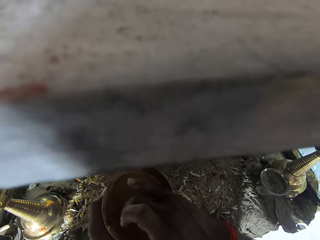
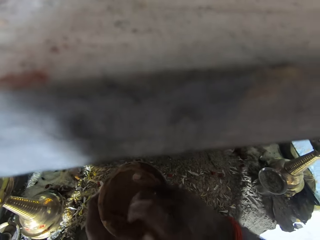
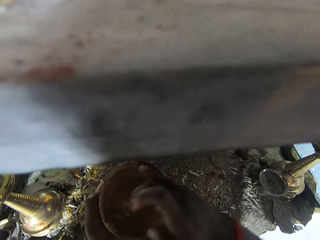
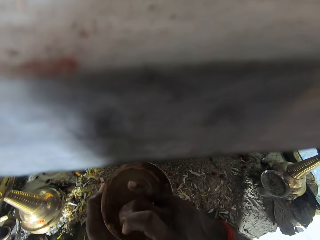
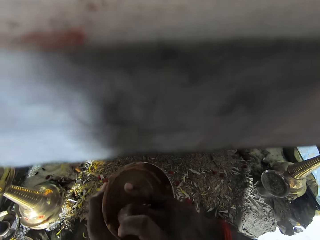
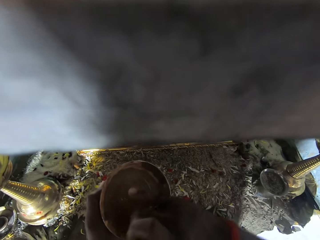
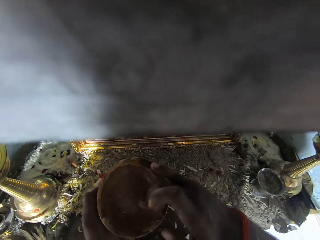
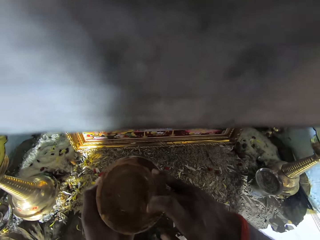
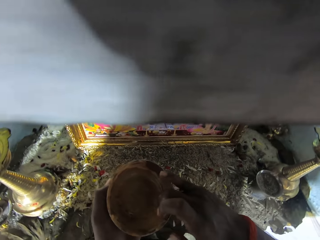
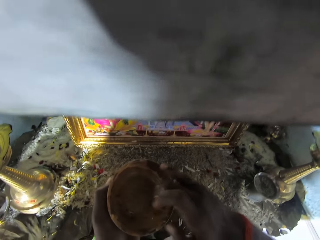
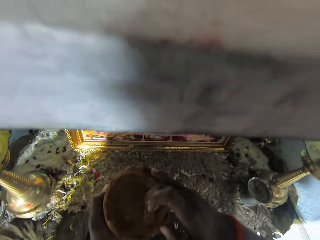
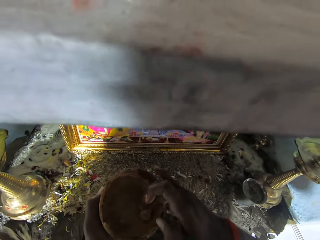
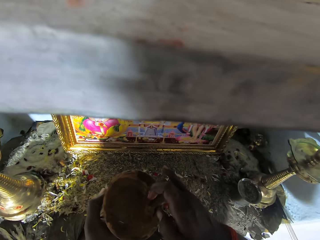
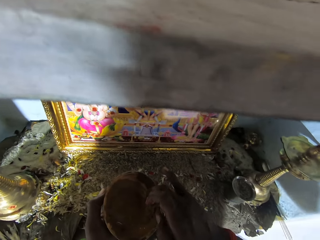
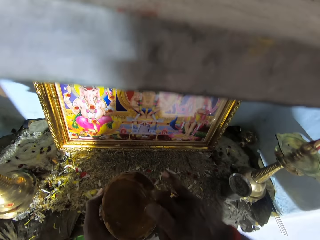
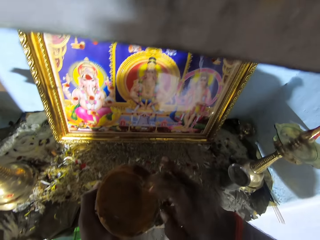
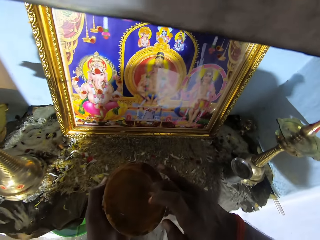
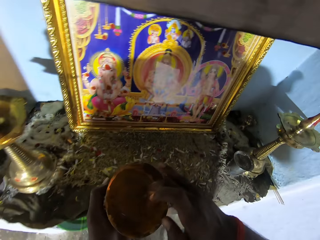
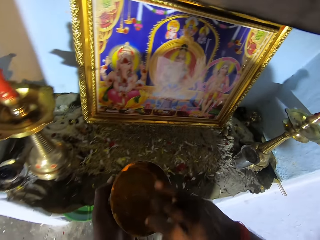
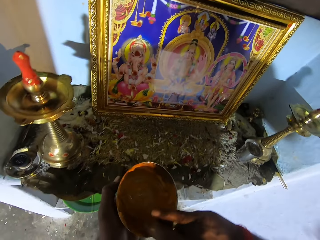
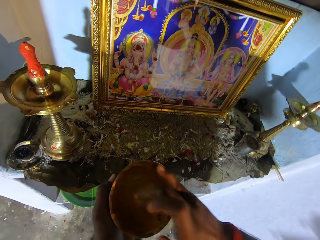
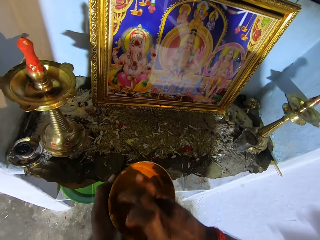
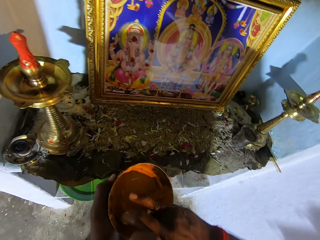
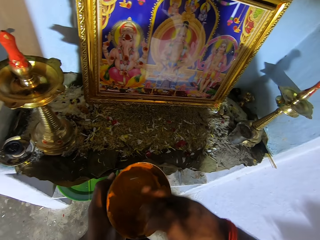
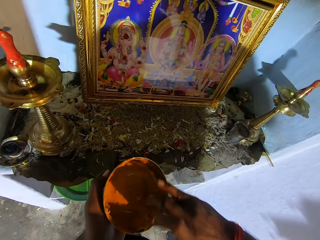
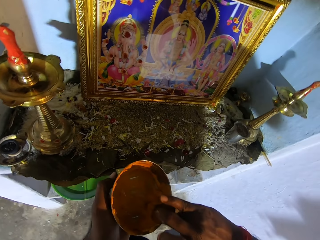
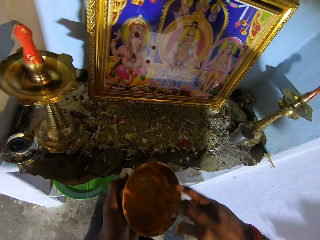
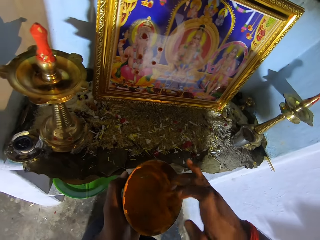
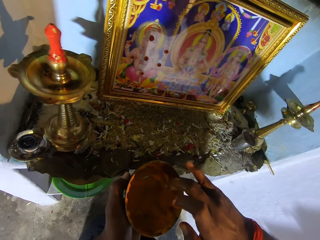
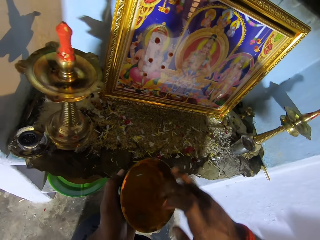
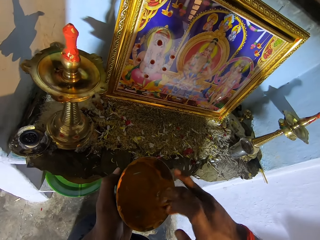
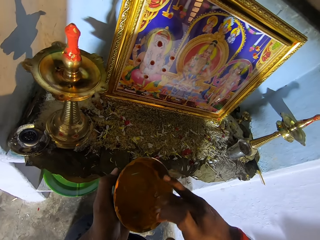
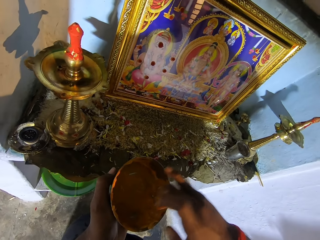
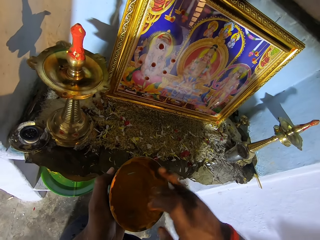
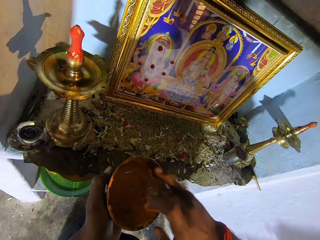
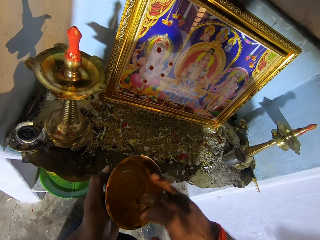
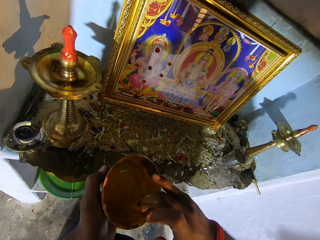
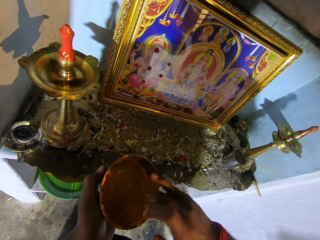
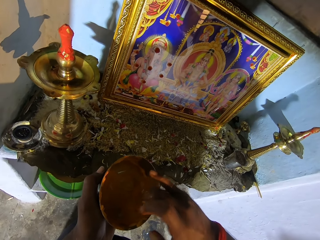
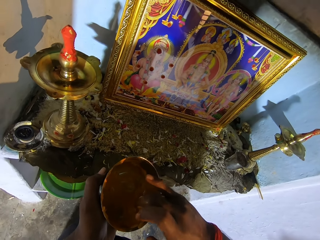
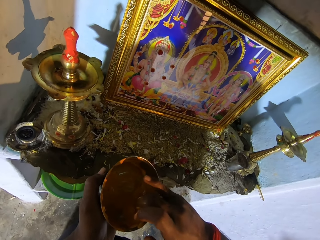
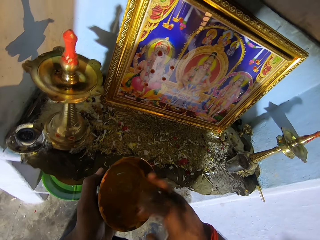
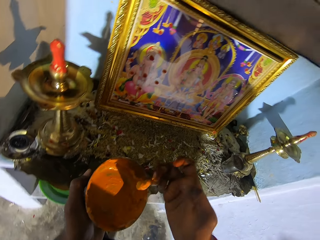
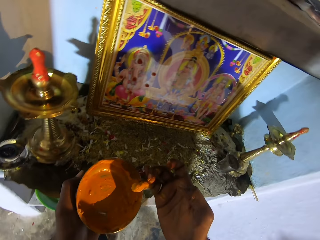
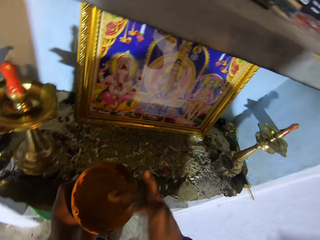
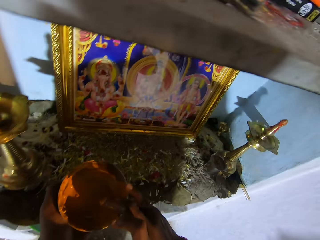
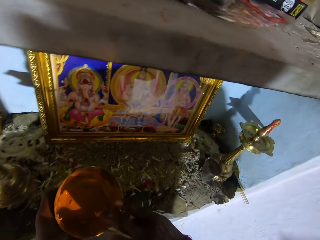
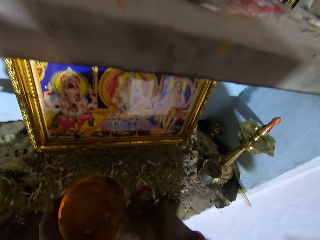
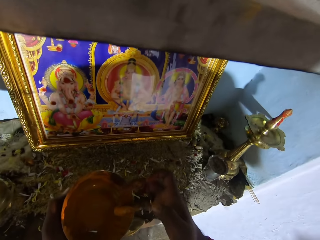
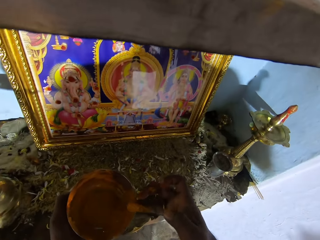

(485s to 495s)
The camera wearer dips a finger in the bowl. They touch something. They stir the mixture in the bowl.

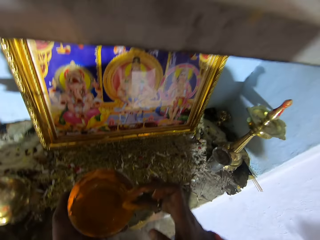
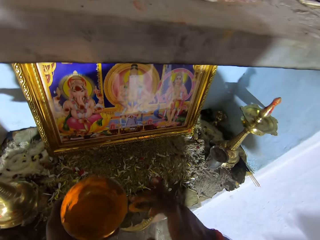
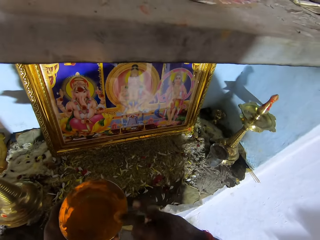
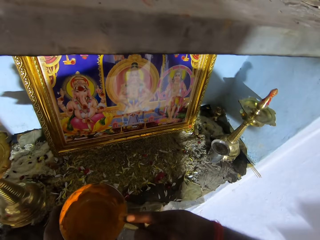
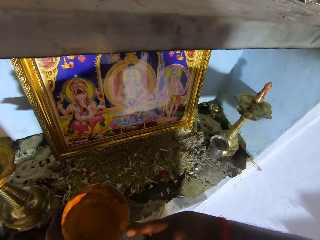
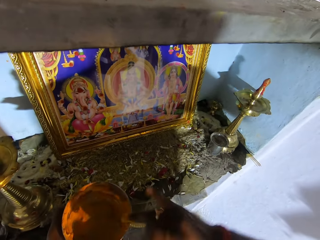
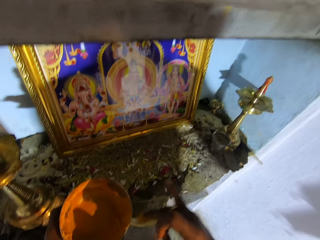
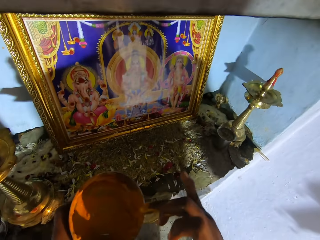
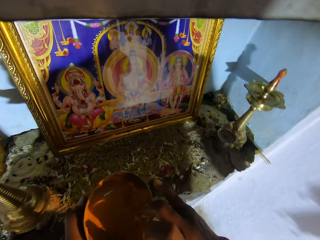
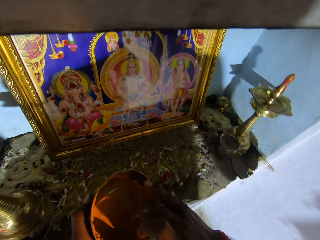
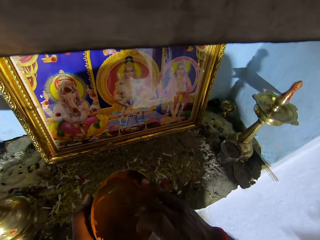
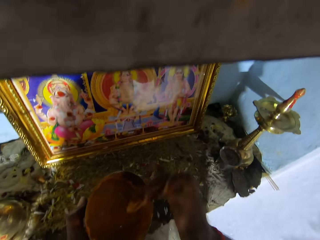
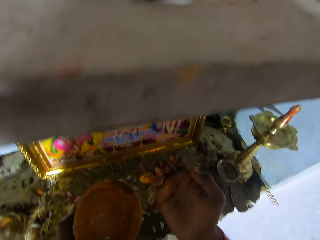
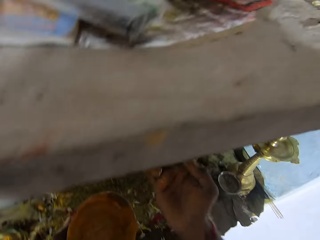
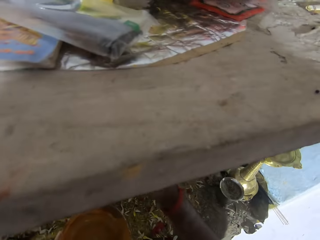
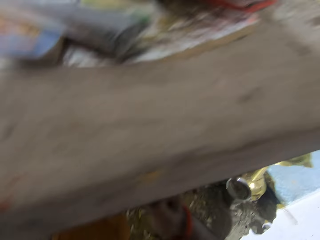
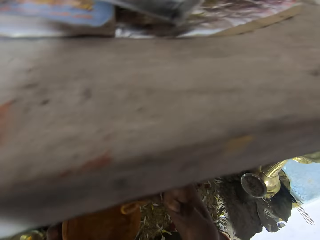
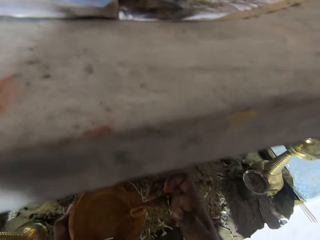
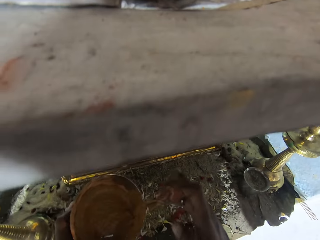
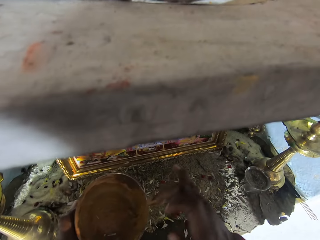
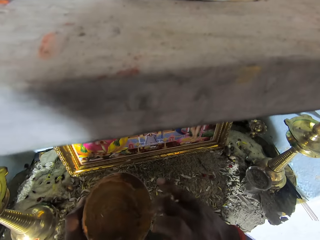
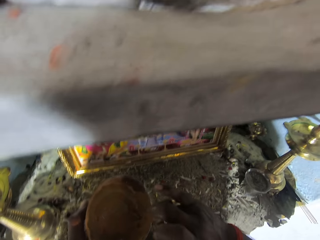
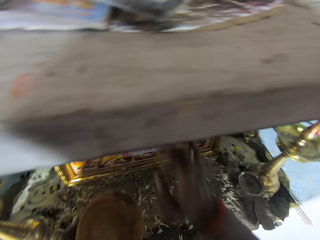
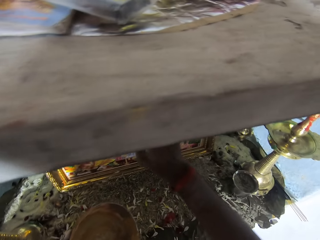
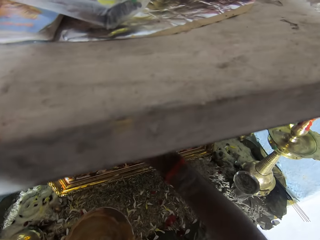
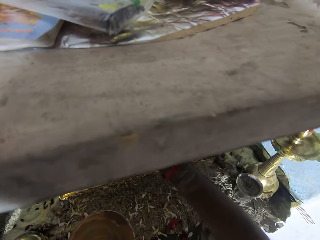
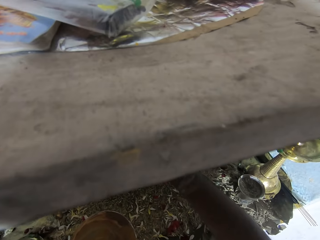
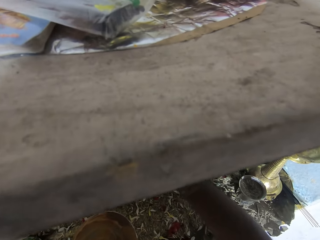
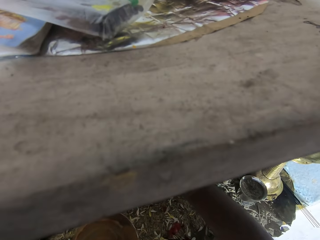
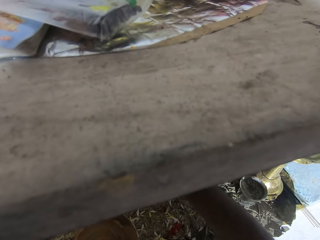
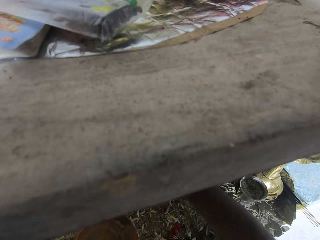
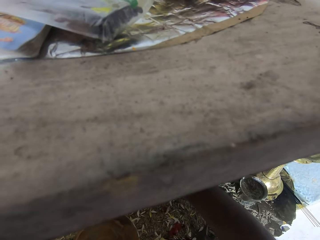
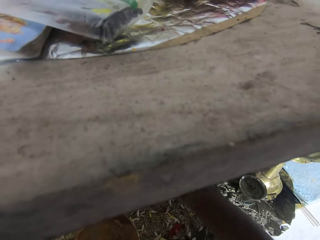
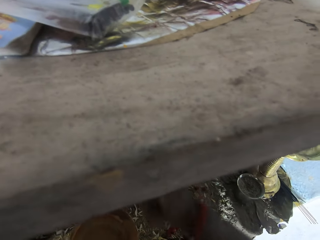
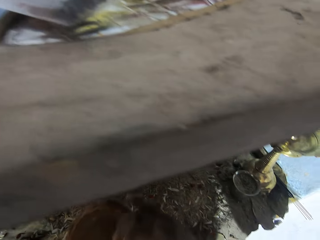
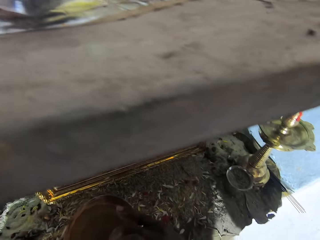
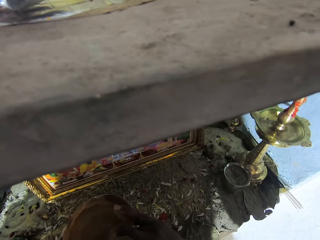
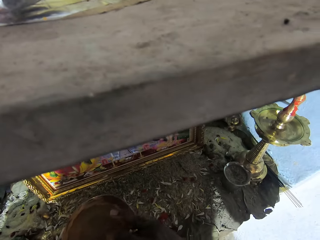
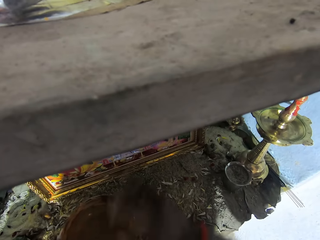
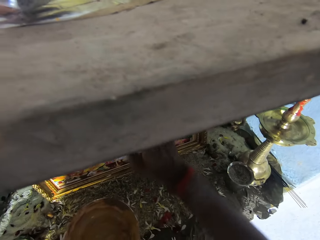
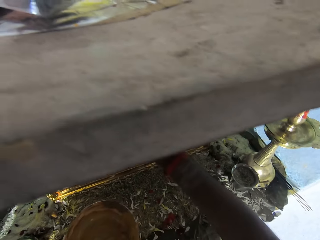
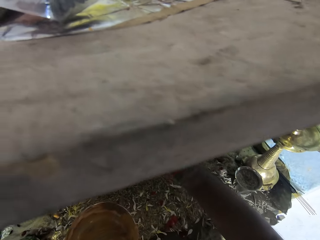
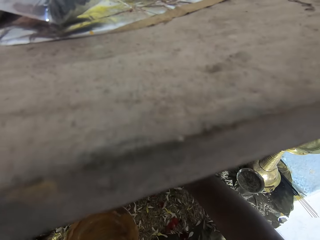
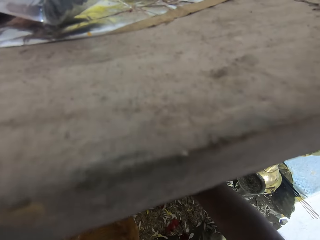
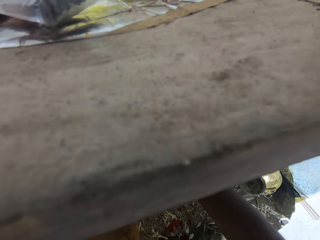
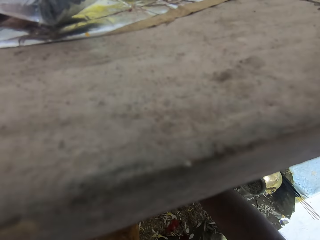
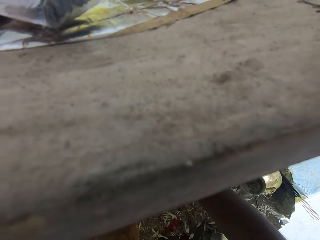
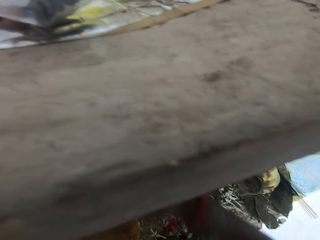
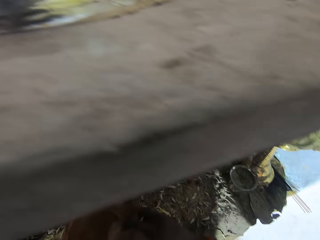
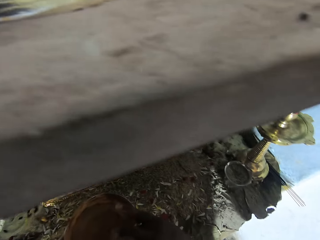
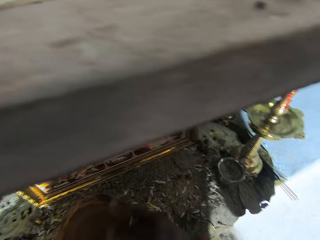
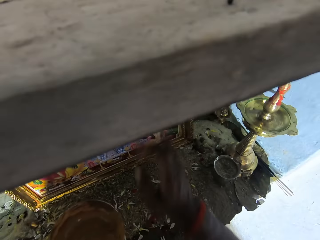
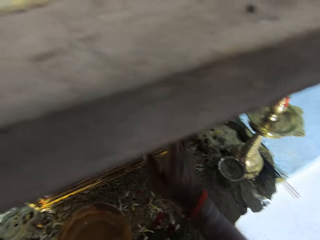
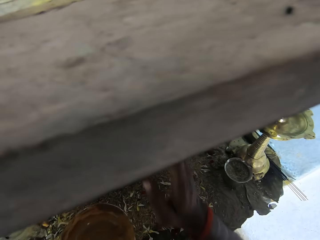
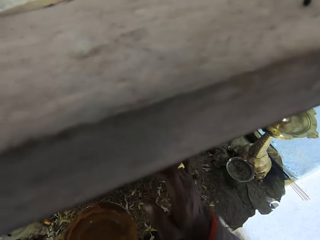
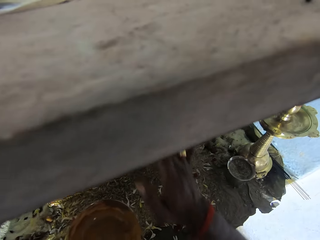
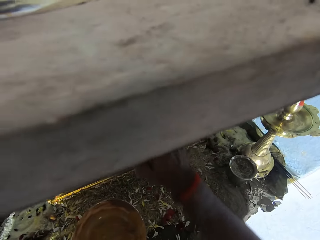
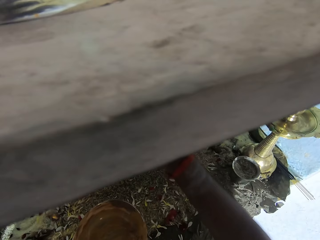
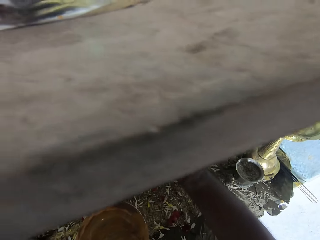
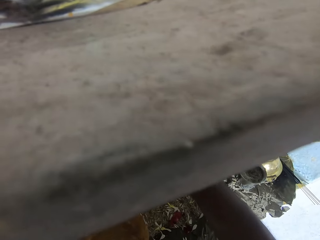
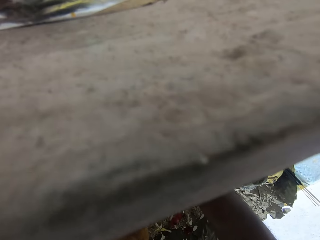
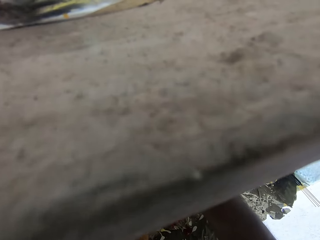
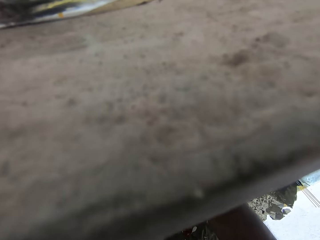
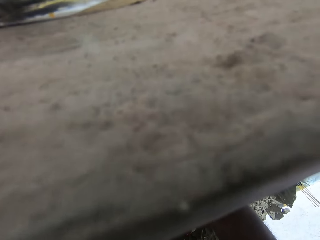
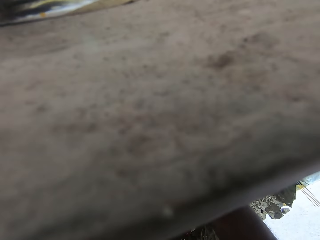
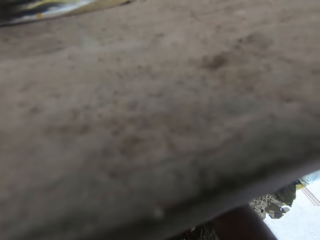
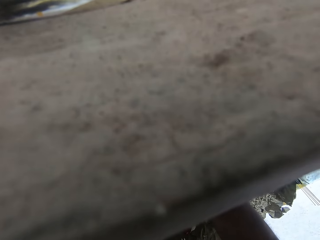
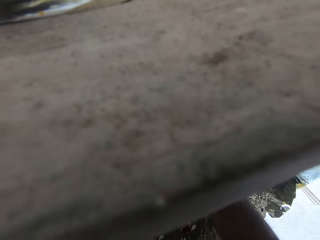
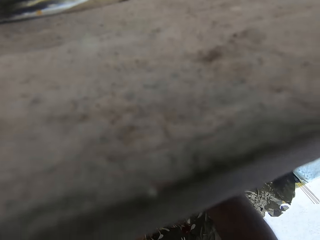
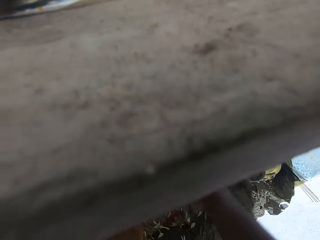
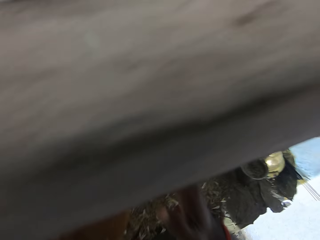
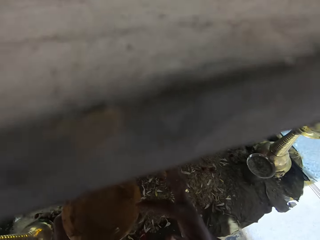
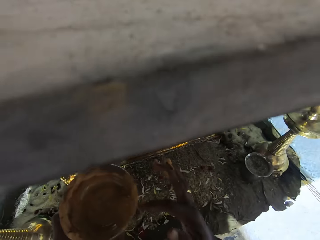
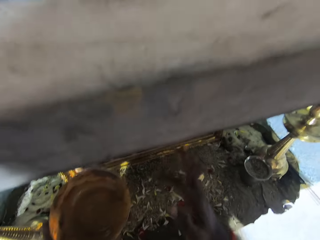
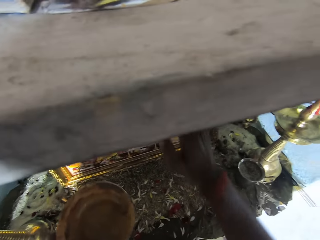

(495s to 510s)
The camera wearer stares at the finger. They dip the finger in the bowl and decorate the picture. They wipe the finger on the bowl and decorate the picture. They look around. They dip the finger in the bowl and decorate the picture. They dip the finger in the bowl. They touch something. They decorate the picture. They look around.
